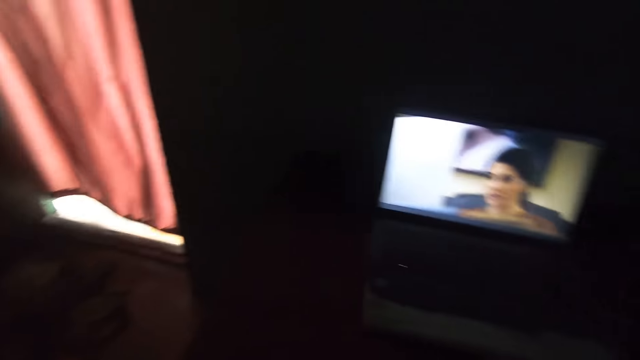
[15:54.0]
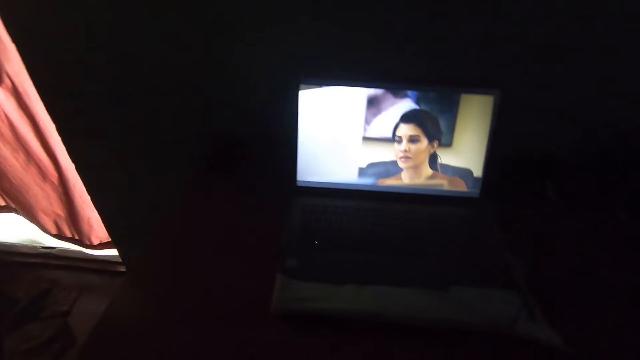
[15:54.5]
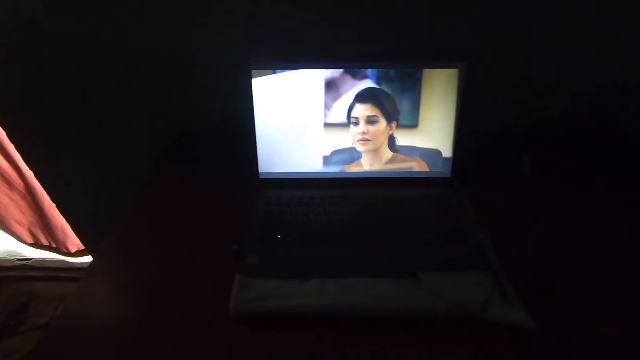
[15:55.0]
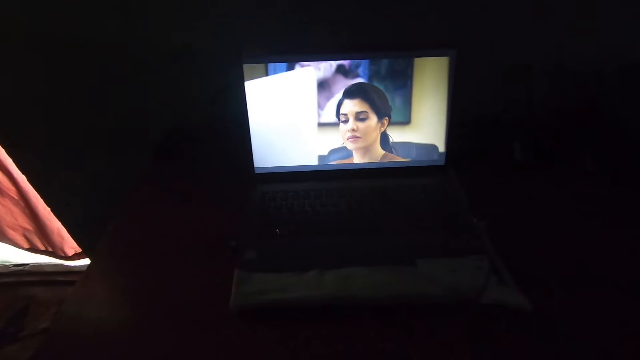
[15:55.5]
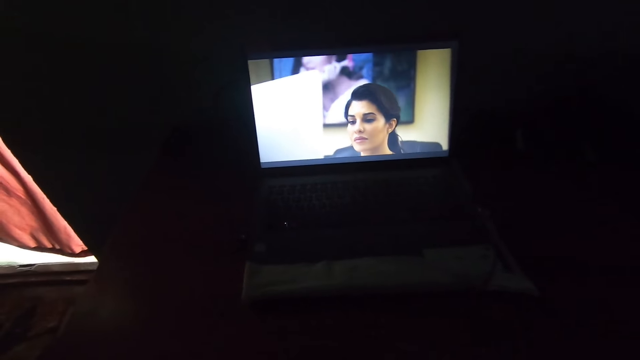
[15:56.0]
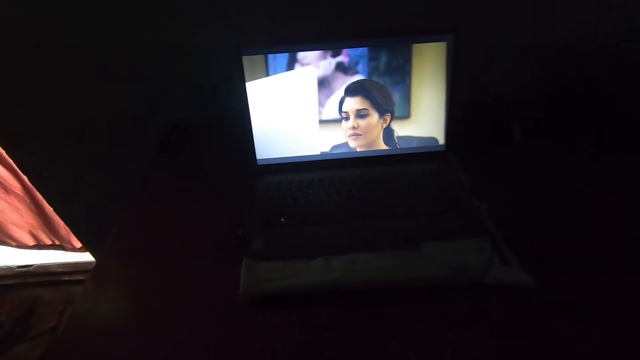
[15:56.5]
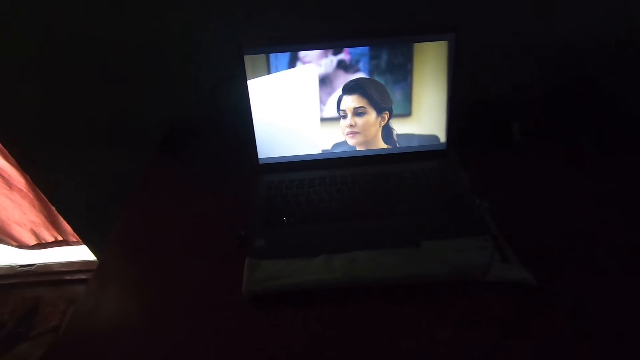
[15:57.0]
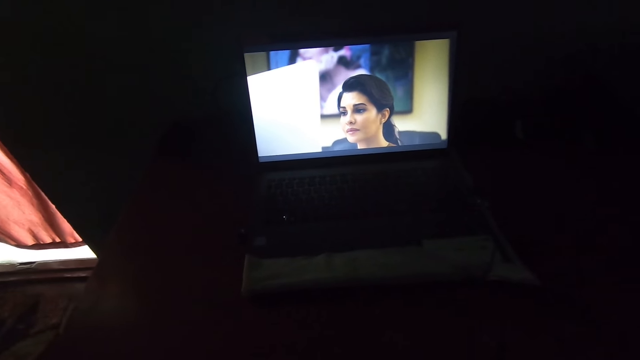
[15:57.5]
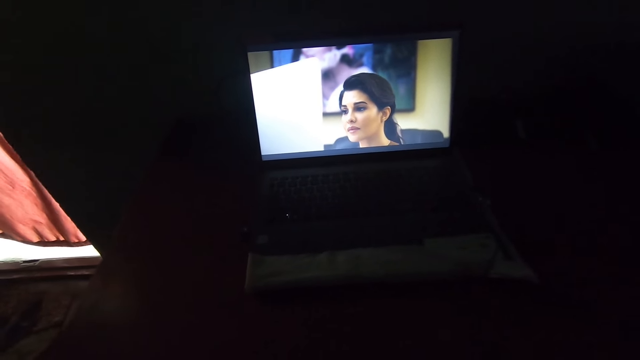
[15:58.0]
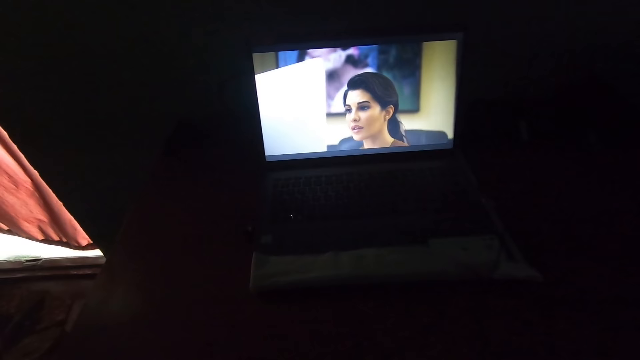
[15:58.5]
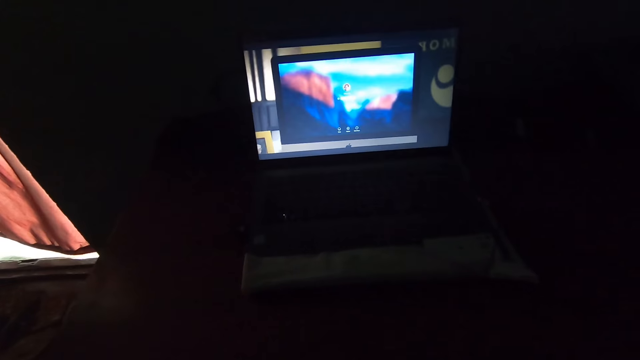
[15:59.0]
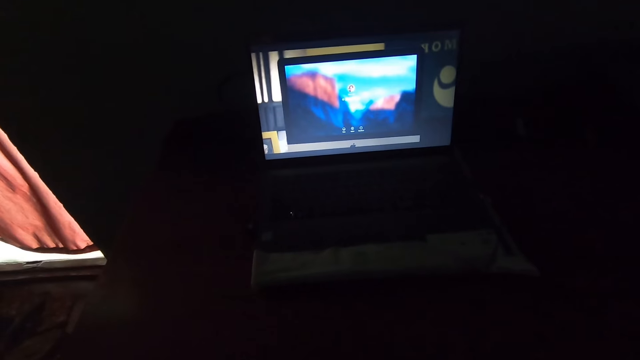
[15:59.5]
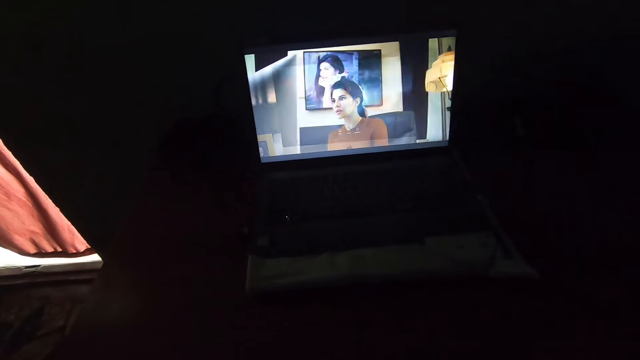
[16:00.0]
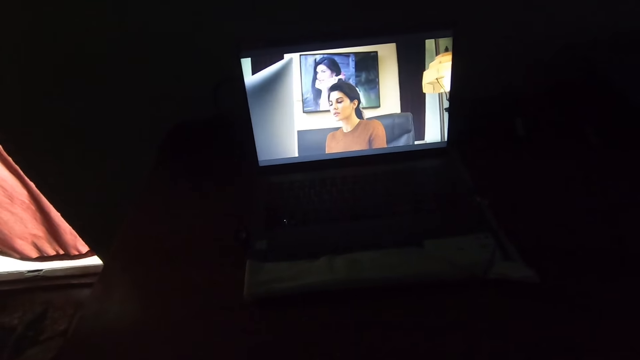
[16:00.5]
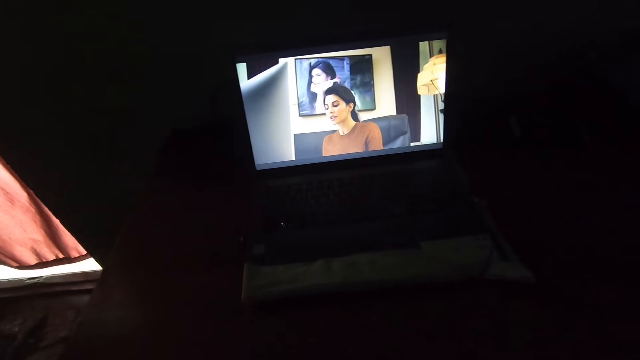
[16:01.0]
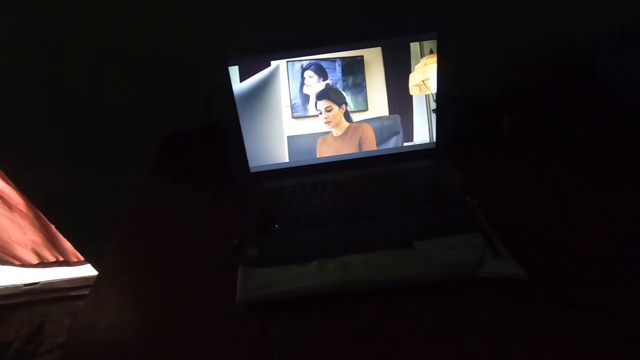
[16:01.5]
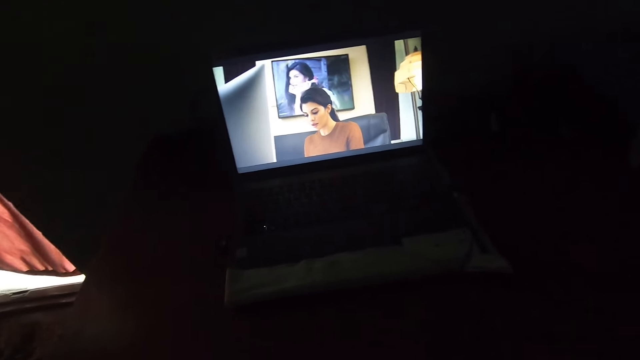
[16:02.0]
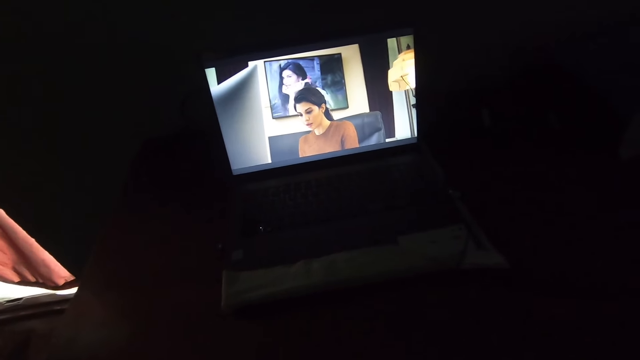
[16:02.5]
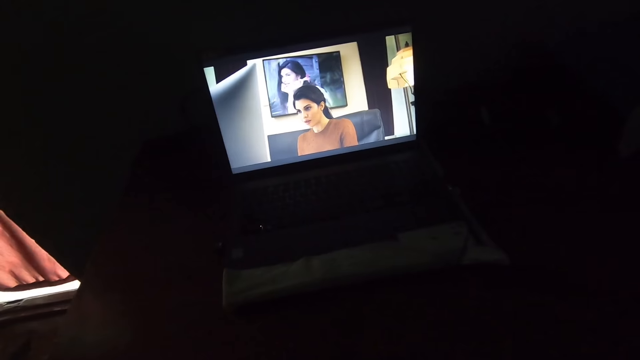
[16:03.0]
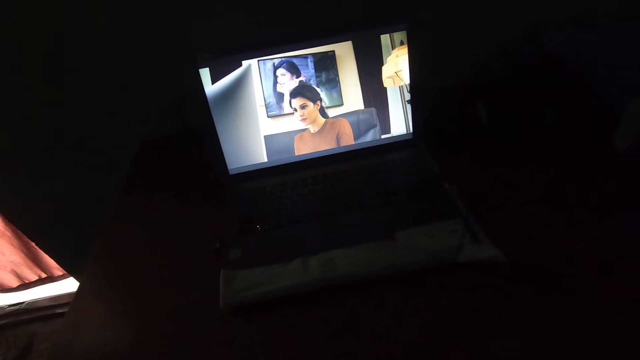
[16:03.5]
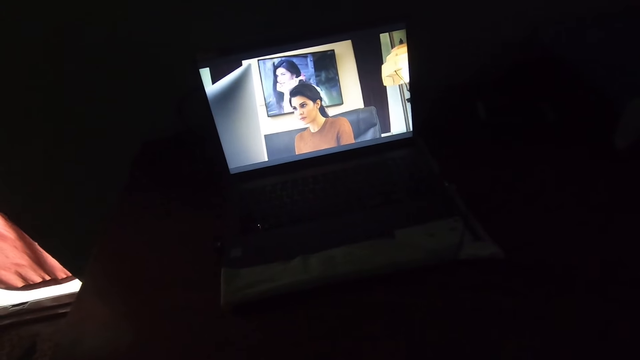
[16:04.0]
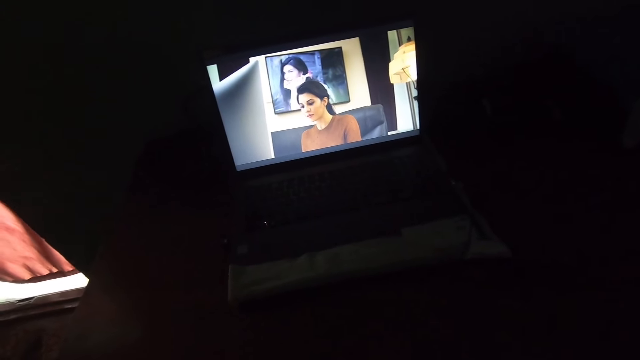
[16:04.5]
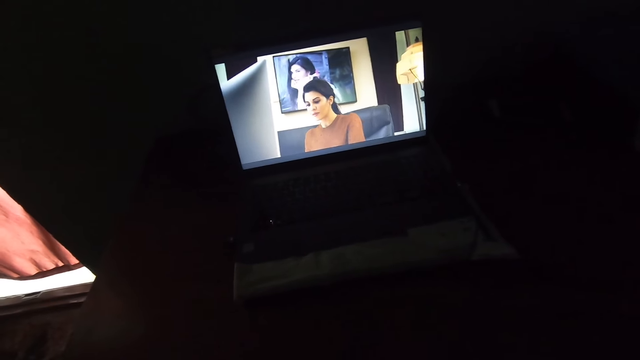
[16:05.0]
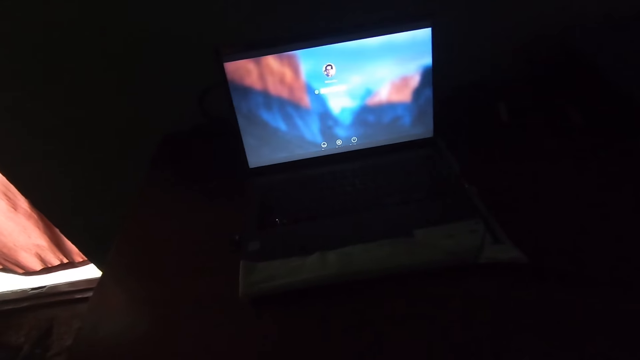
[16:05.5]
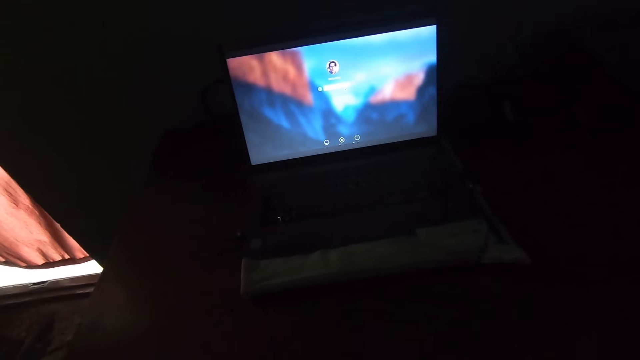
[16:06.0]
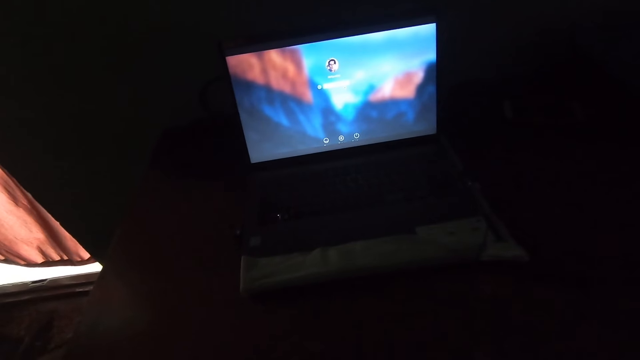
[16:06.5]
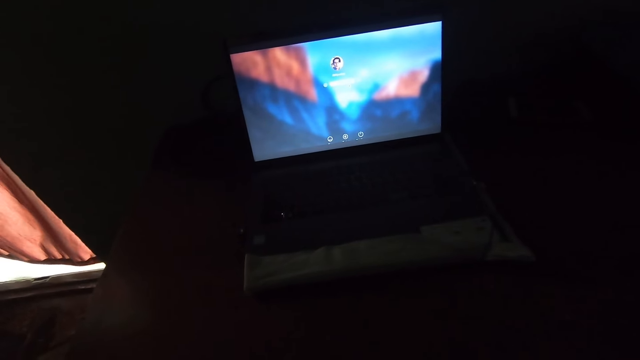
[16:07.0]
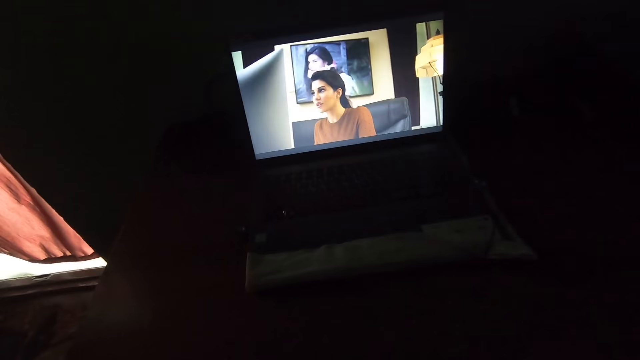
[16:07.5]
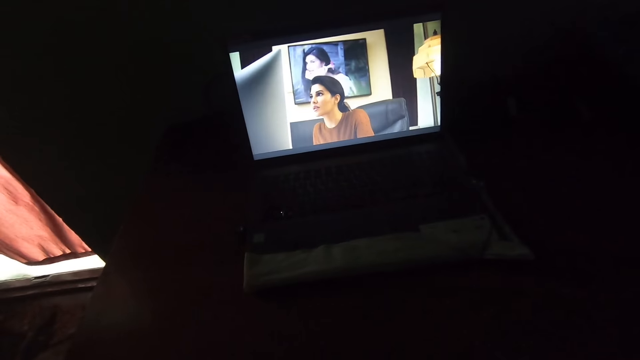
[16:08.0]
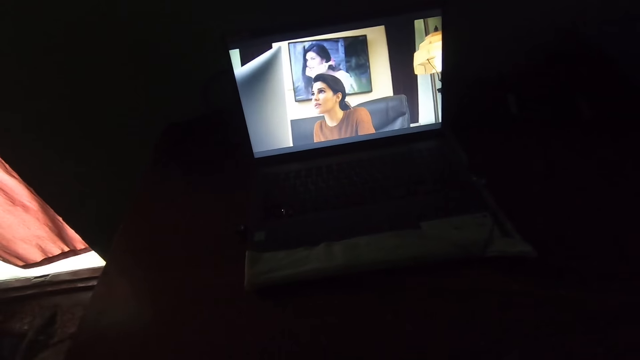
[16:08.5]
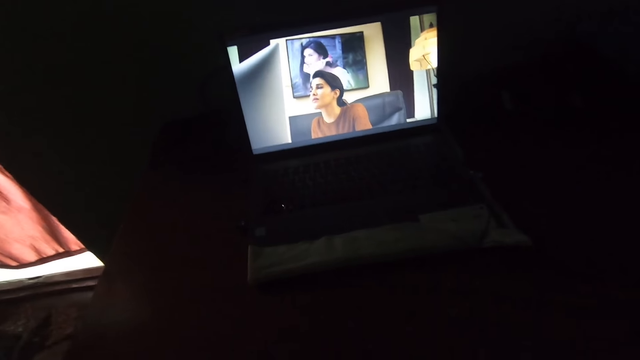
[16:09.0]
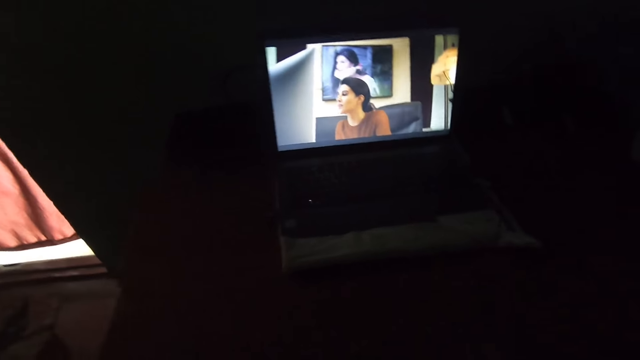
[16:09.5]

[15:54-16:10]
The camera wearer holds his hand on the cheek. A man talks.

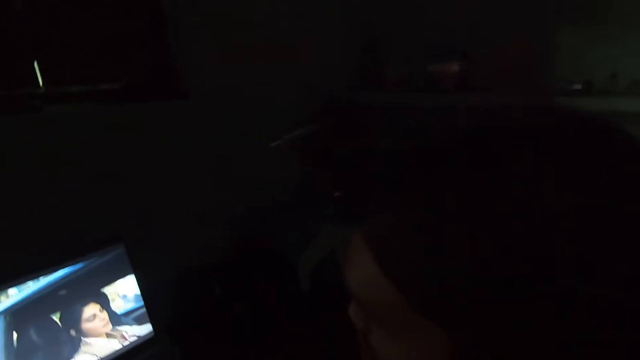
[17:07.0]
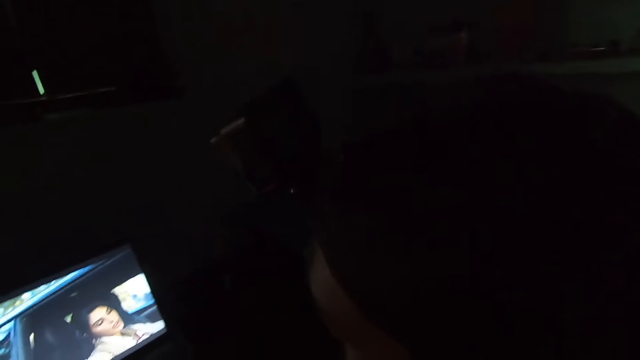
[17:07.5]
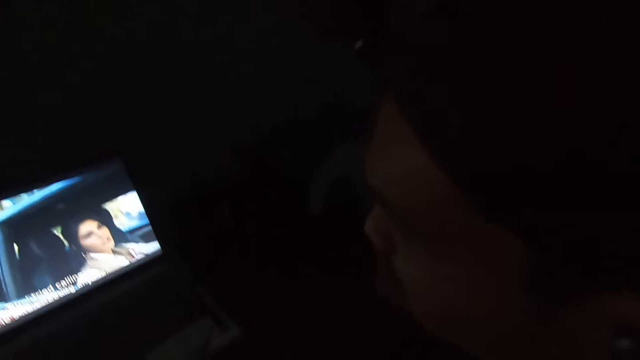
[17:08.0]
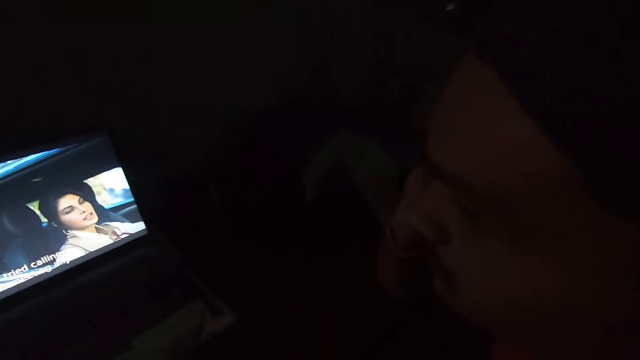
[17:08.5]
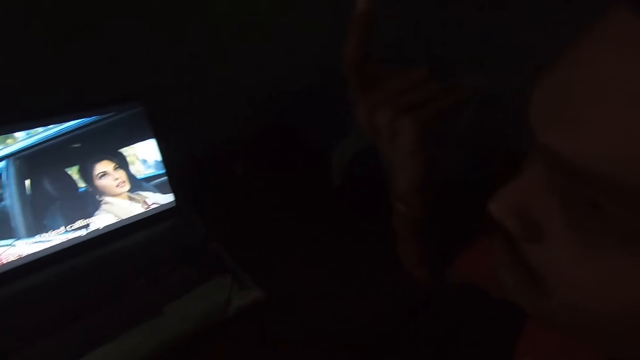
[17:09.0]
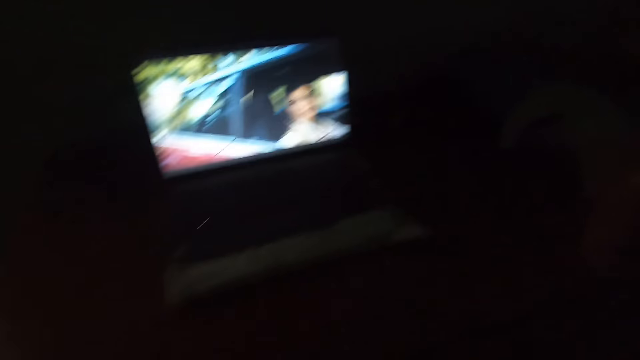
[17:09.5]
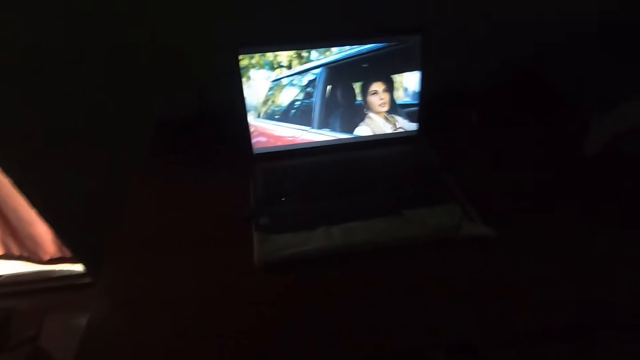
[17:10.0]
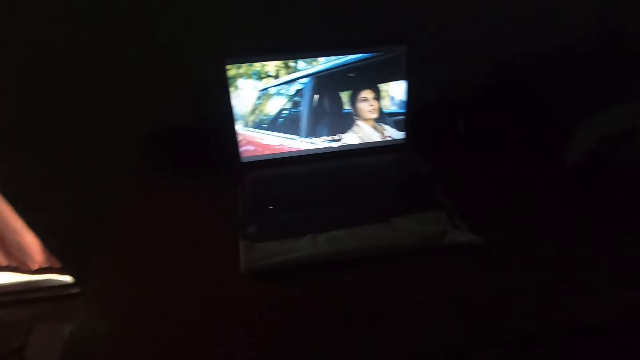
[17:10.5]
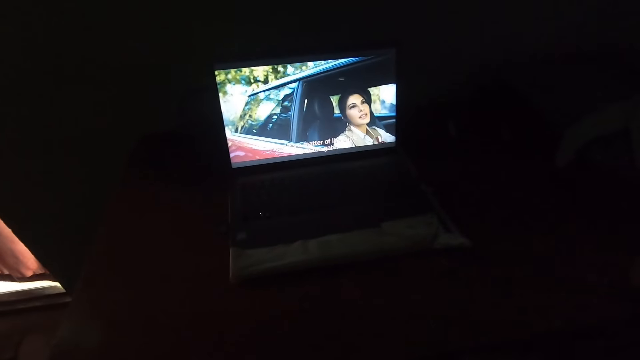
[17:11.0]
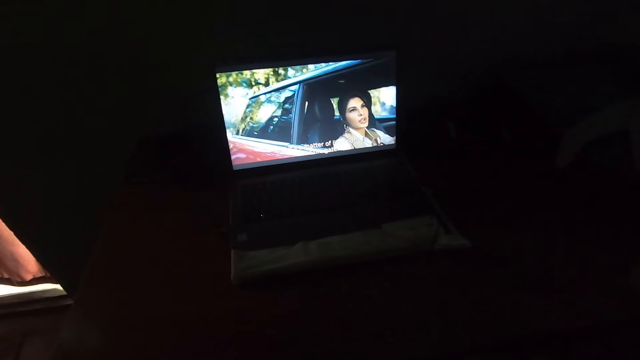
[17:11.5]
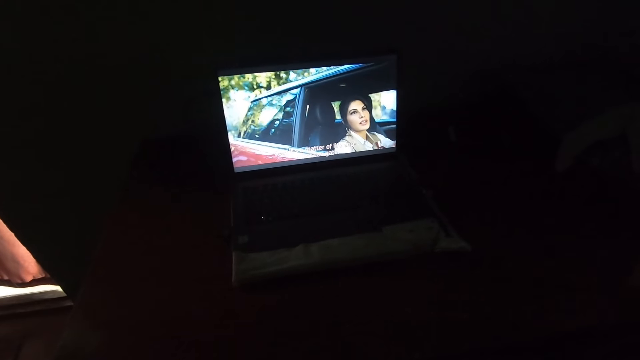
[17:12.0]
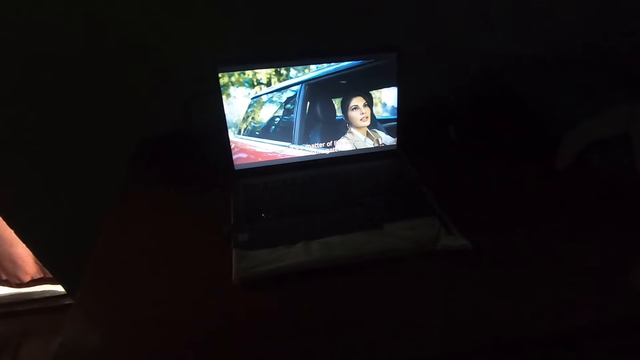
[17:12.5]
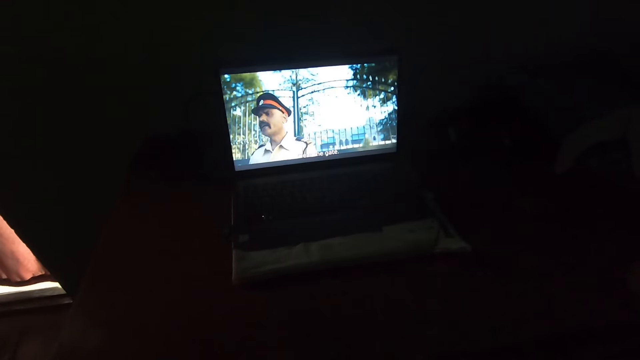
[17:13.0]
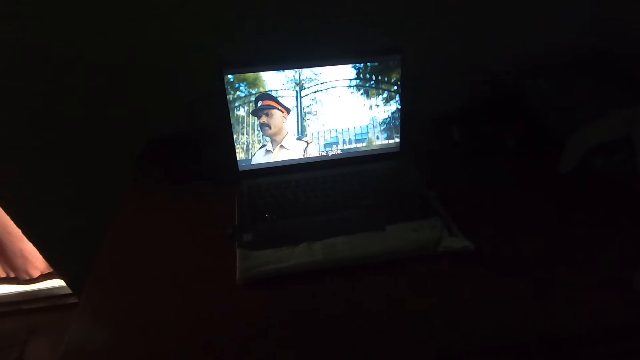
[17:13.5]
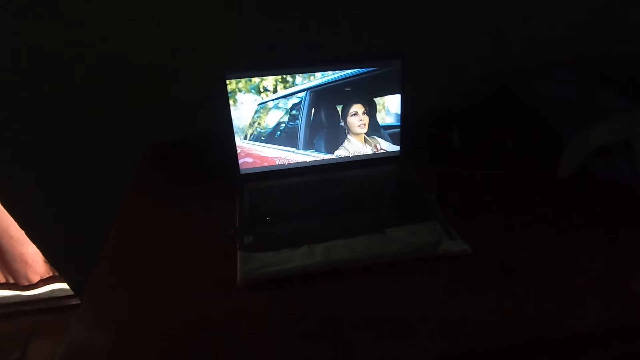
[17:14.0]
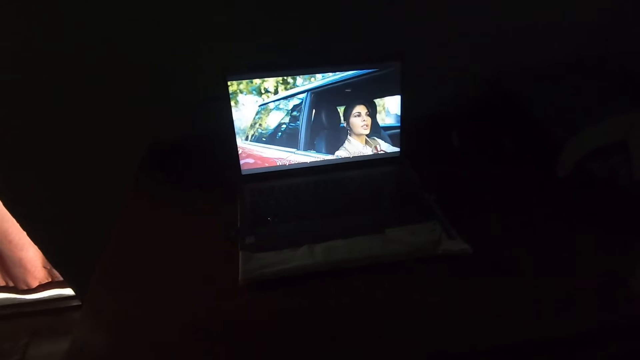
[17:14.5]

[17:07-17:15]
The camera wearer talks to a man on his right side. He removes his hand from the cheek.
